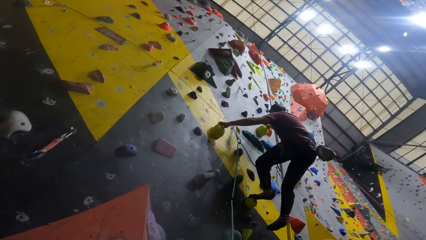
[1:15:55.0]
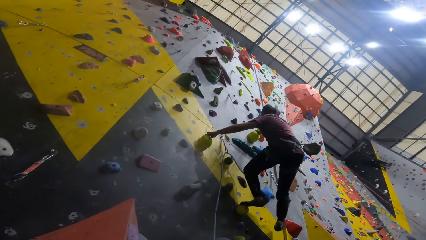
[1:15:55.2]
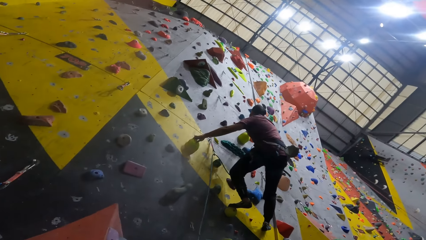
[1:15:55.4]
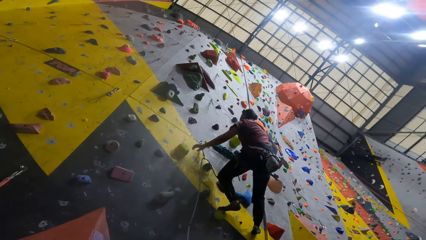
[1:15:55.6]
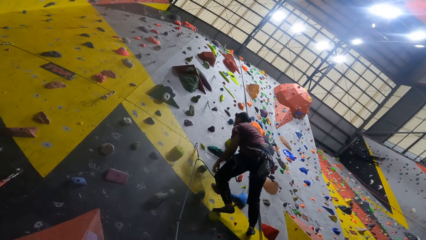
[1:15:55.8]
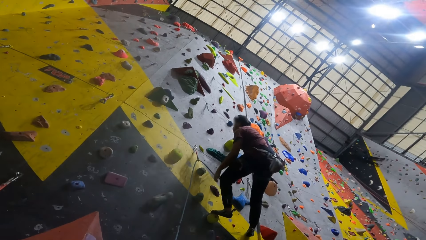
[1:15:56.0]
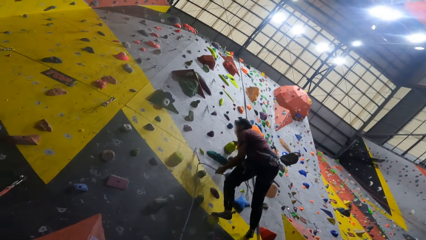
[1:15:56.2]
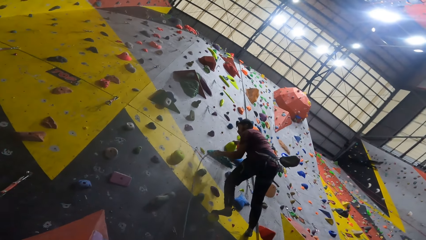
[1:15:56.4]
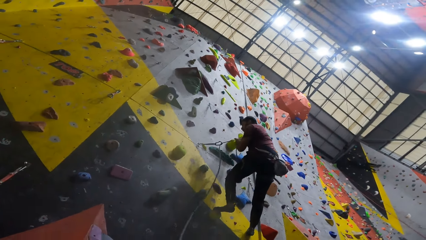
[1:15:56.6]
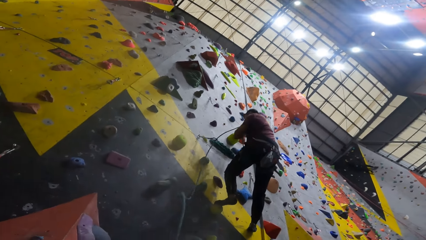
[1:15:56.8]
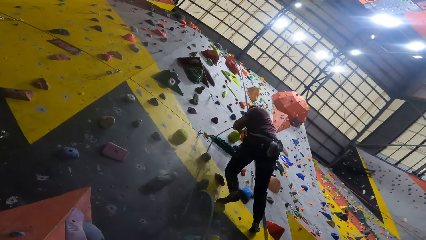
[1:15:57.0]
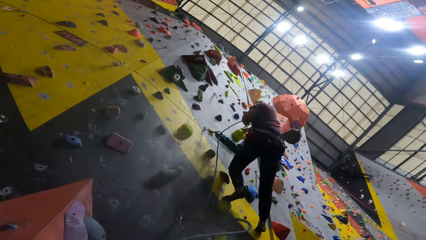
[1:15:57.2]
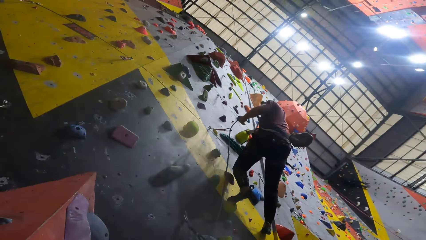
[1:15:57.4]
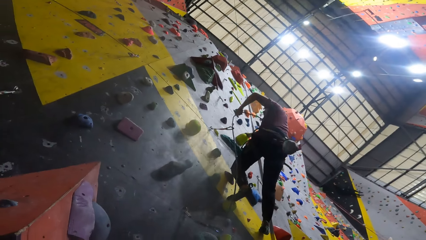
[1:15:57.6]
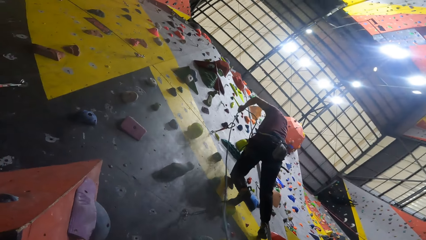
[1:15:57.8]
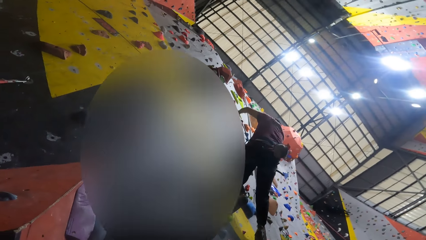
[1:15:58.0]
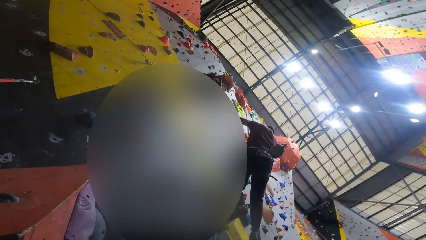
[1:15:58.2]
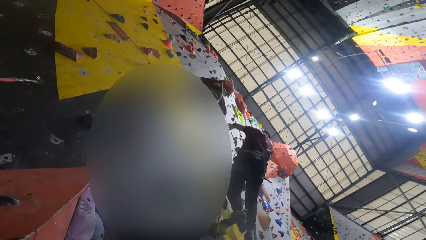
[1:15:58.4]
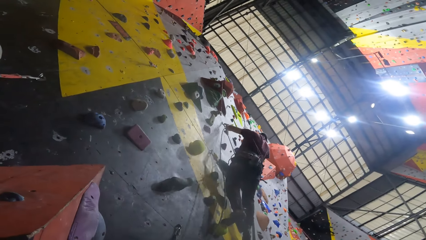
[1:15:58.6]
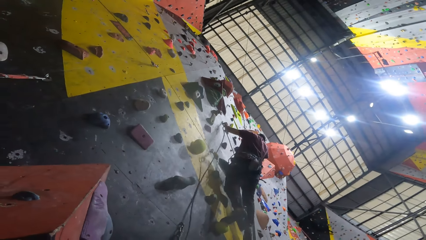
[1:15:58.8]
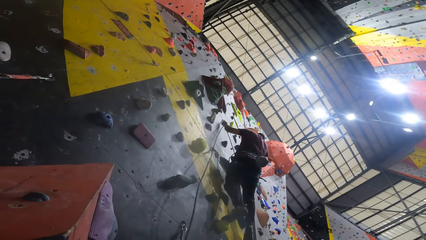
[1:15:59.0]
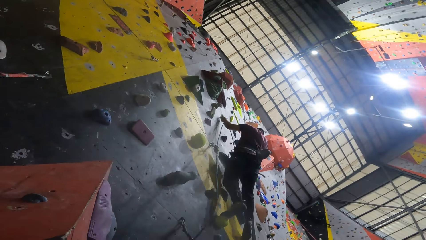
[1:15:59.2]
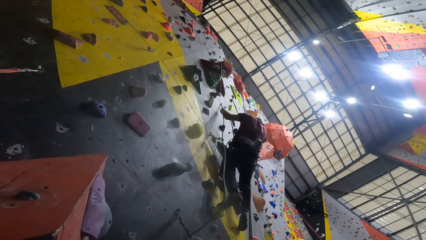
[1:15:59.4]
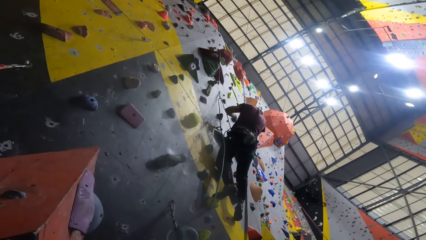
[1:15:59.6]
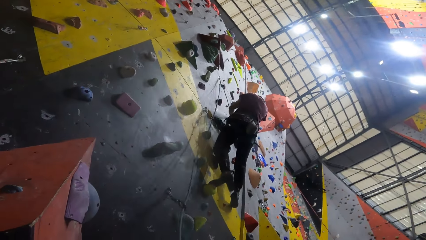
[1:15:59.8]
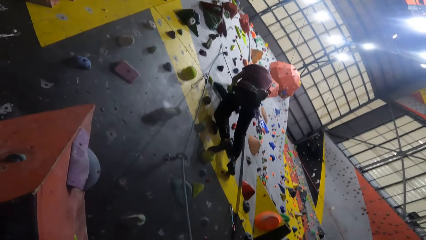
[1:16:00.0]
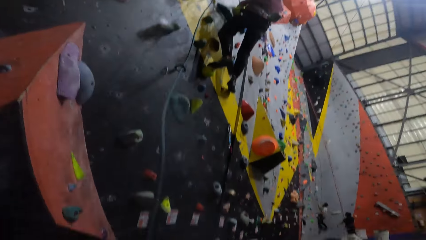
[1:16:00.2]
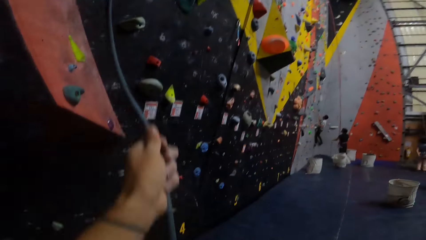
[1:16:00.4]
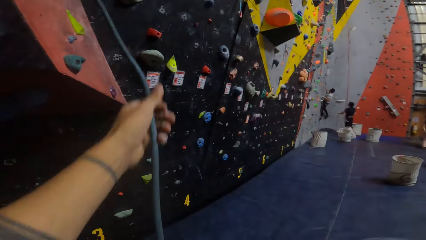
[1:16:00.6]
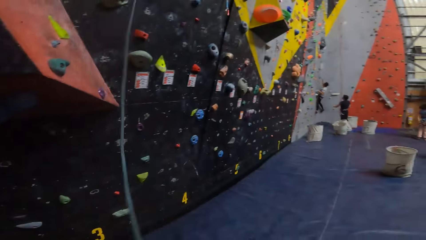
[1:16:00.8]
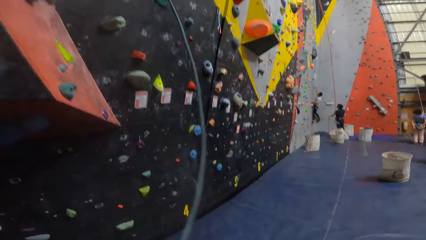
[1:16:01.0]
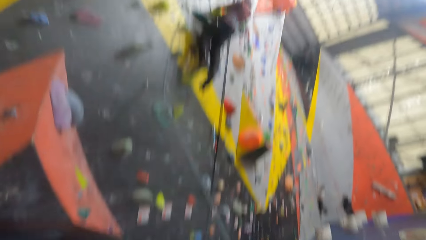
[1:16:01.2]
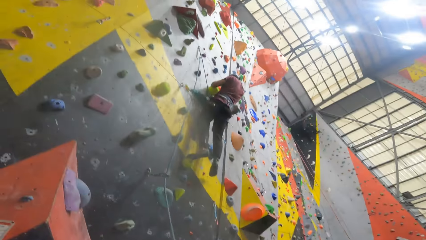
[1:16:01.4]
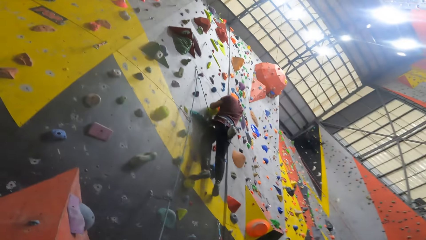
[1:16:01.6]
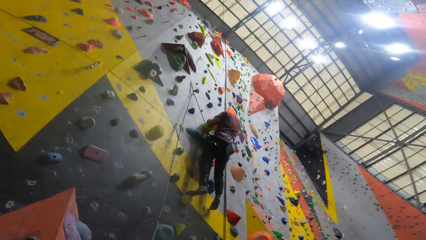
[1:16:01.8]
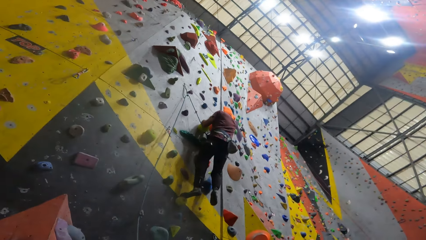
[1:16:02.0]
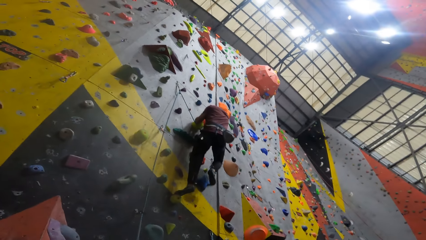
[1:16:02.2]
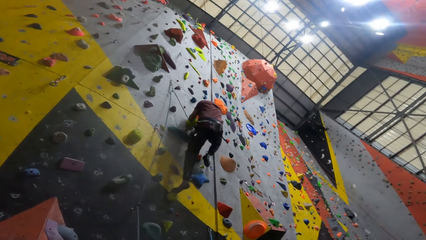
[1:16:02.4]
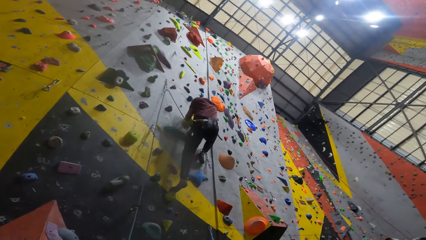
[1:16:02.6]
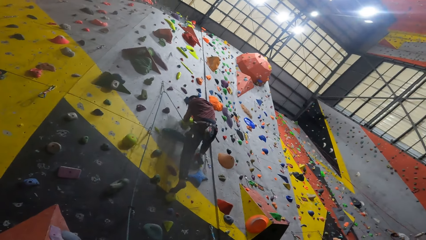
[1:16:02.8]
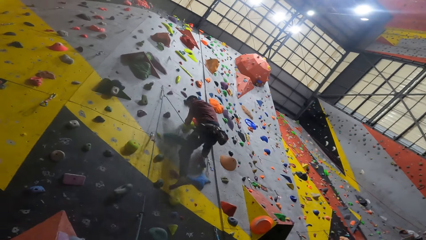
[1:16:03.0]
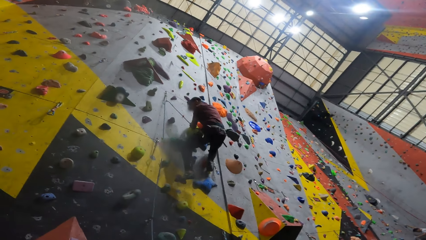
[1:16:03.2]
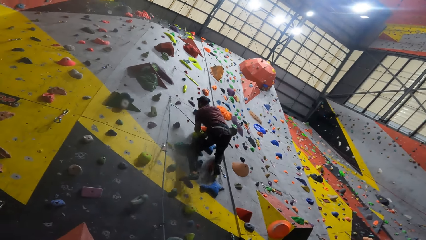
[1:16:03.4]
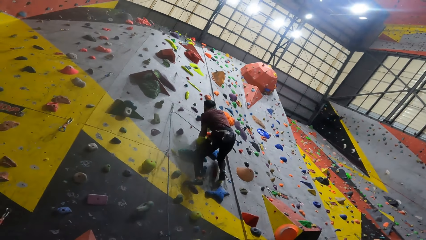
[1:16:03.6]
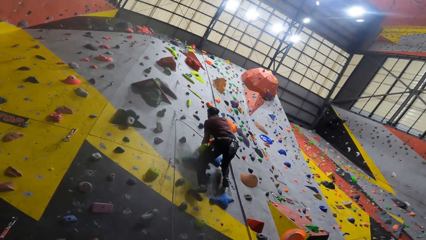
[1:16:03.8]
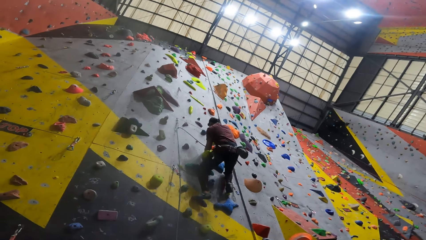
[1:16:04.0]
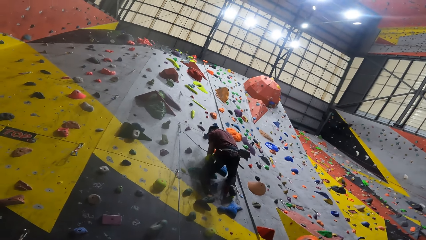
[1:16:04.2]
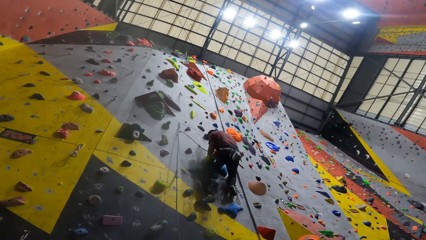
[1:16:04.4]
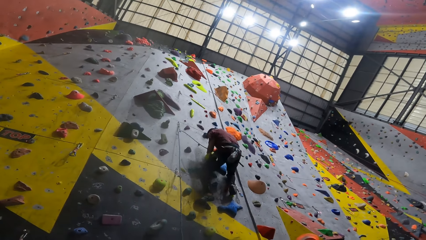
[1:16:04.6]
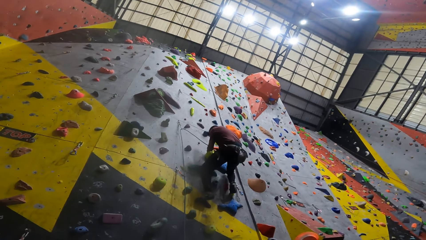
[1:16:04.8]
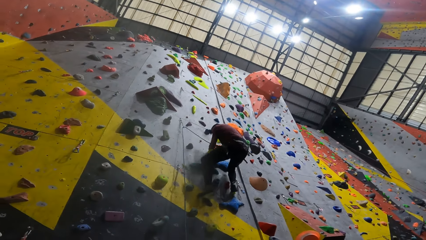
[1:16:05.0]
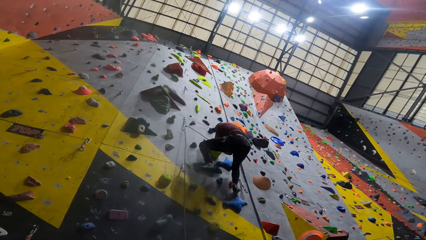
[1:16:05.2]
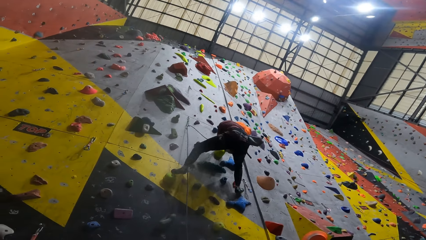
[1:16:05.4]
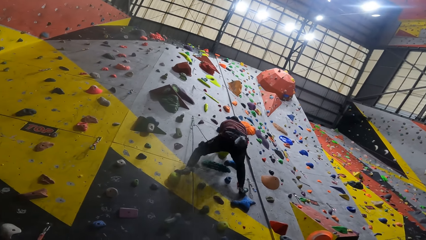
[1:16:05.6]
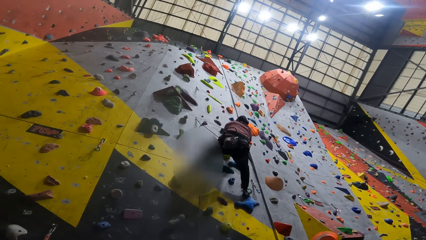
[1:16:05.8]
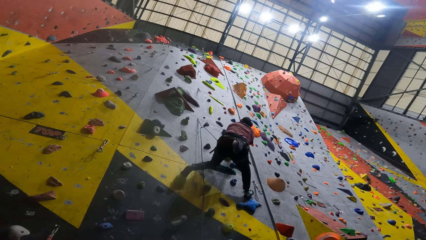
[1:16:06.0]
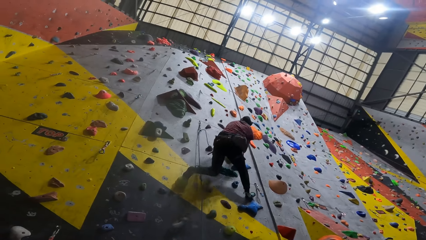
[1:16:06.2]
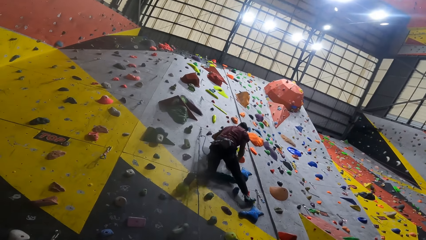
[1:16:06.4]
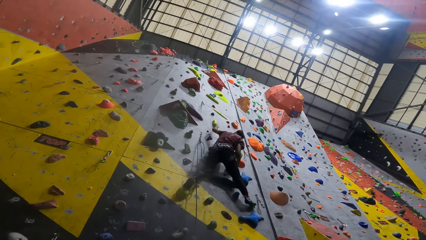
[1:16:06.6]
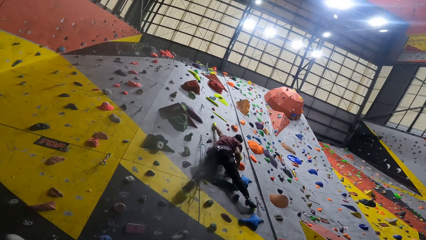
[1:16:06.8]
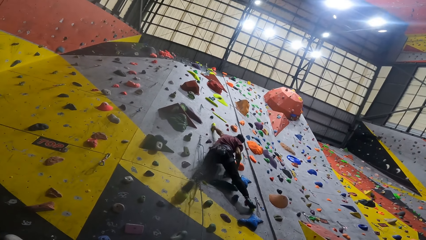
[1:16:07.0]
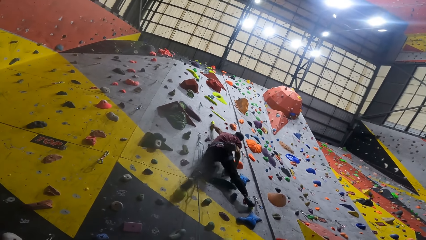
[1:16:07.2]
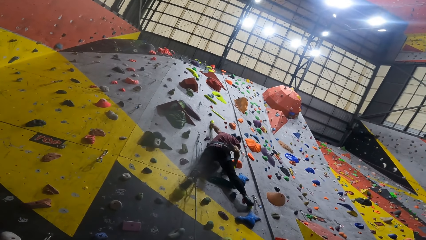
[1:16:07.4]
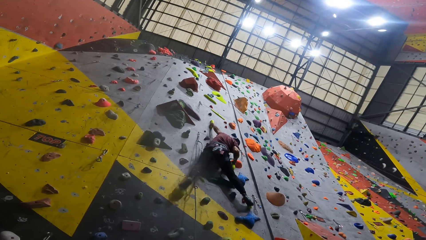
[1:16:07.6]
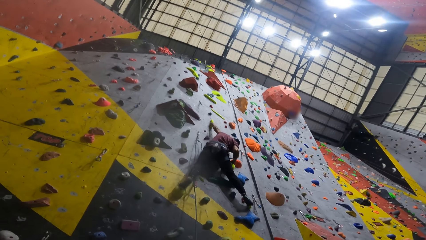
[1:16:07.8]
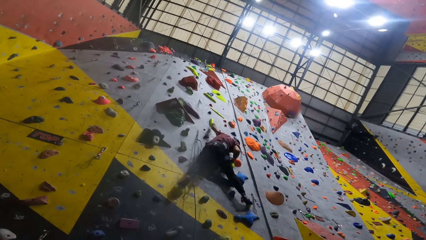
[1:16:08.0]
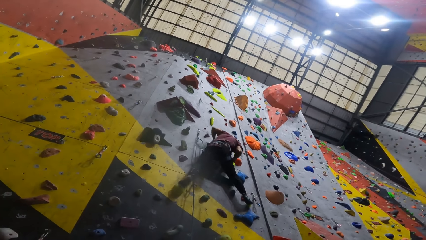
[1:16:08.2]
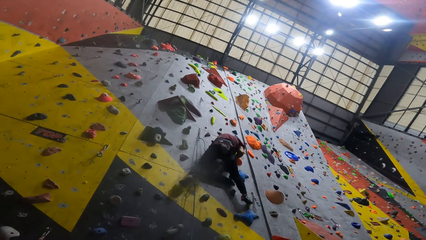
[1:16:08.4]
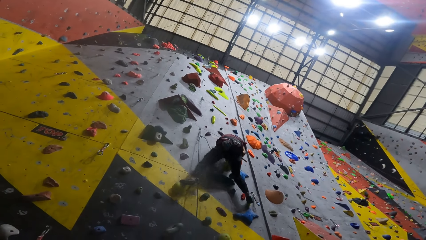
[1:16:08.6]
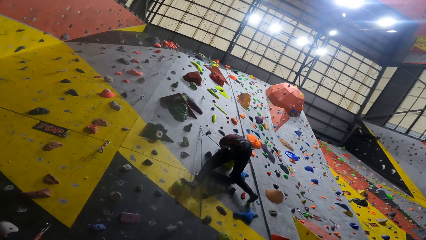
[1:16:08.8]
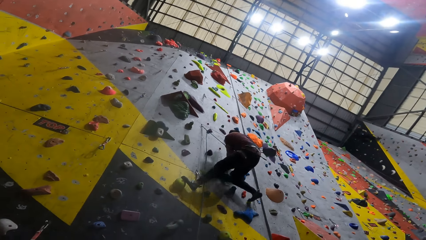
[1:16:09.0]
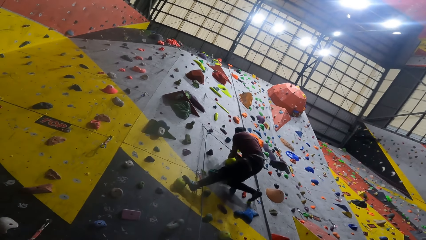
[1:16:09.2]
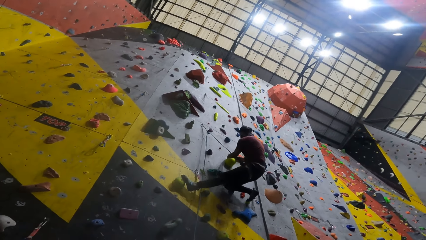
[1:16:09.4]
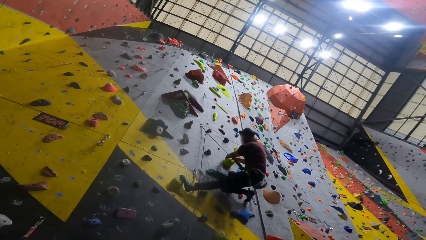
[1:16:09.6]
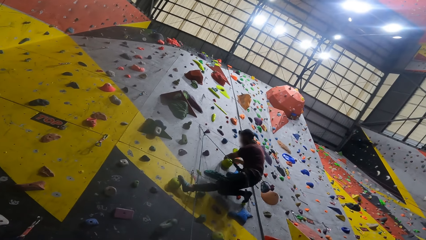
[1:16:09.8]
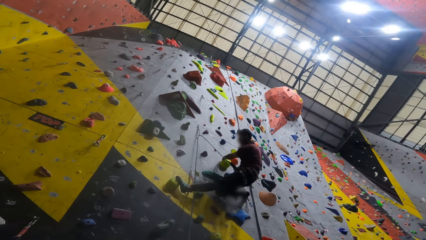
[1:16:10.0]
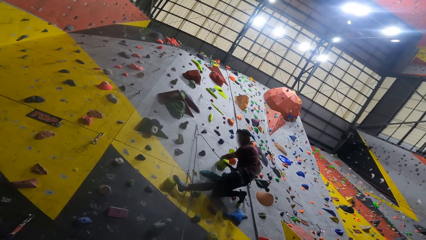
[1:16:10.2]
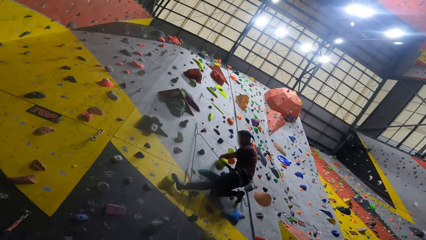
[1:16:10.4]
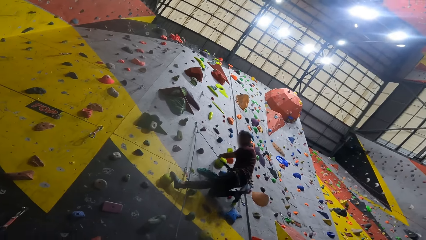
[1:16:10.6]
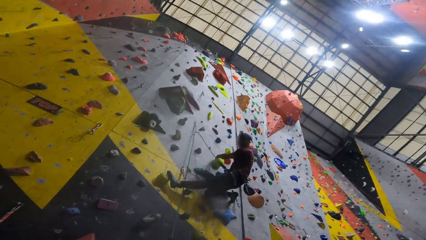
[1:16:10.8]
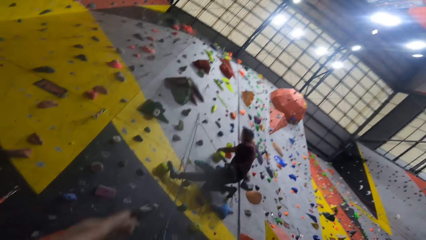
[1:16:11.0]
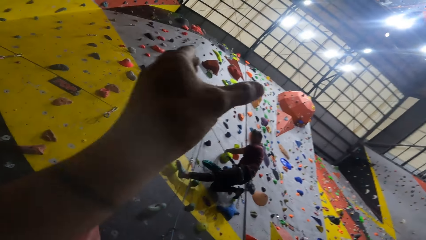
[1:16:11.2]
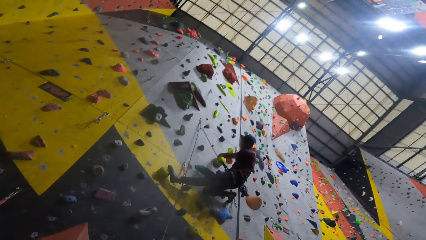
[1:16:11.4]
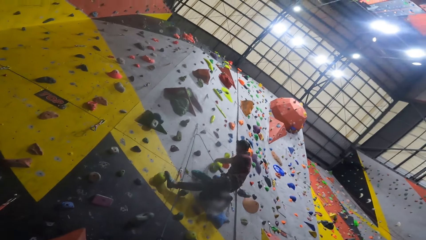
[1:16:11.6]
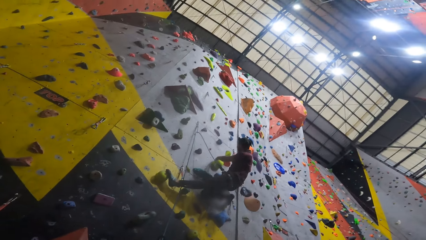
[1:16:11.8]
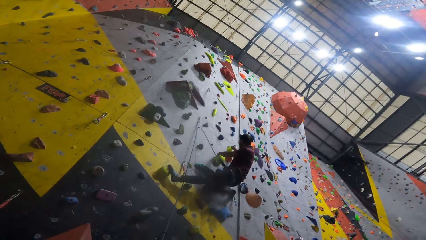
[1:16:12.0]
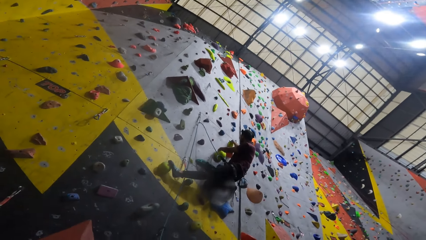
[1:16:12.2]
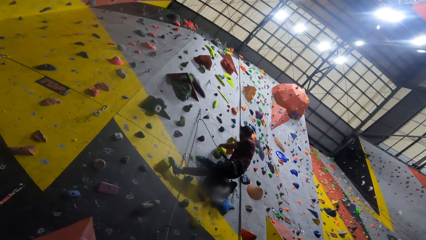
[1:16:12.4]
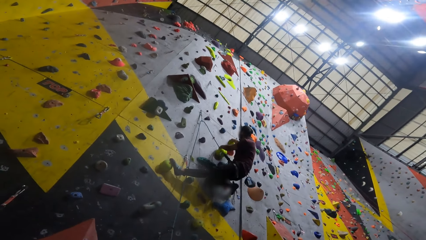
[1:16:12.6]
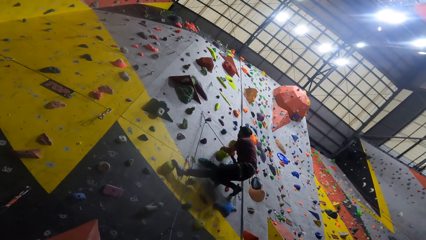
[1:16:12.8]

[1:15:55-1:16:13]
A man pulls the climbing rope and attaches the climbing rope to the quickdraw. The camera wearer pulls up the climbing rope with his right hand. The man climbs the wall and touches his climbing waist bag. The camera wearer points with his hand. The man interacts with the camera wearer.
